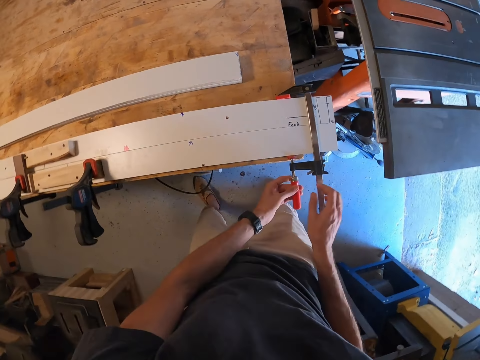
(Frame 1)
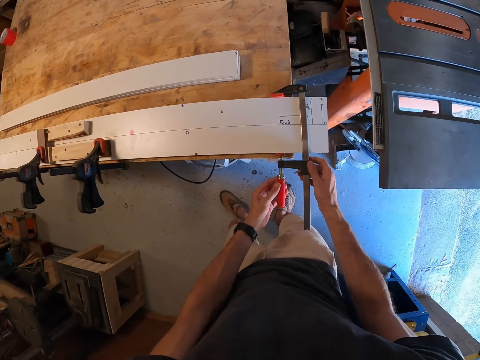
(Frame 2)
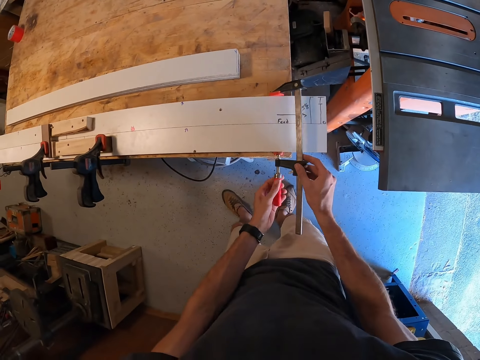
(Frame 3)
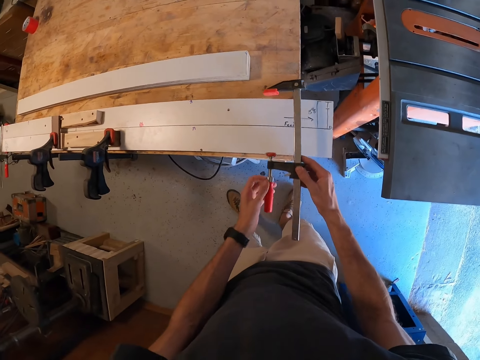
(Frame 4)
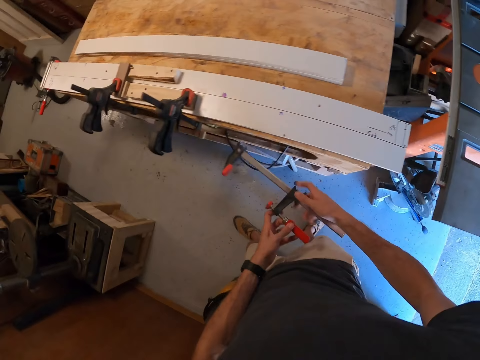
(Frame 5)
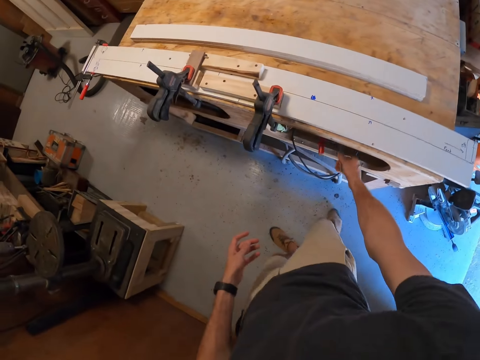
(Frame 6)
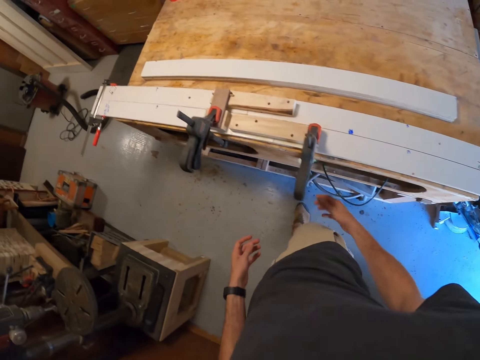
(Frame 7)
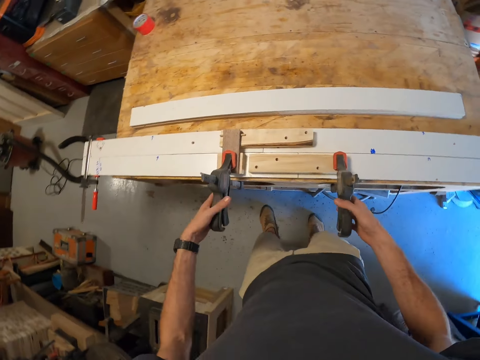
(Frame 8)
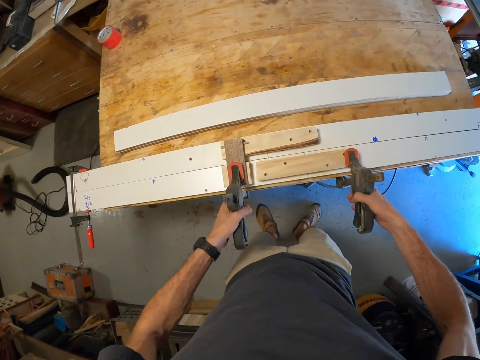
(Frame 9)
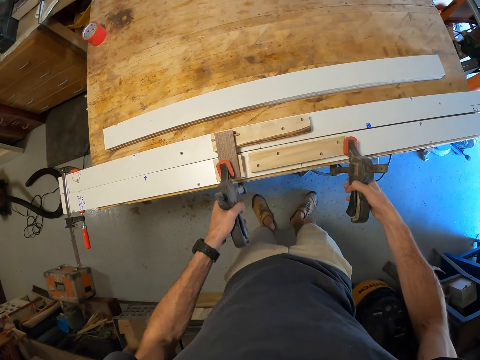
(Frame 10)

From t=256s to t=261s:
The camera wearer lifts the clamp. They remove the clamp. They throw the clamp under the table. They remove the clamps from the table.

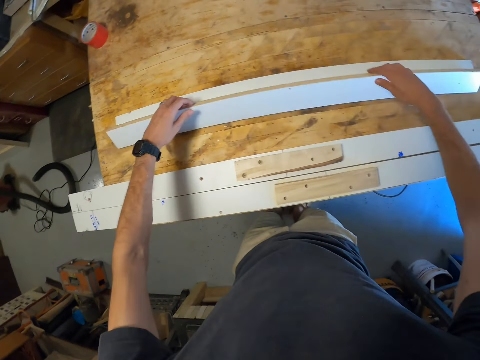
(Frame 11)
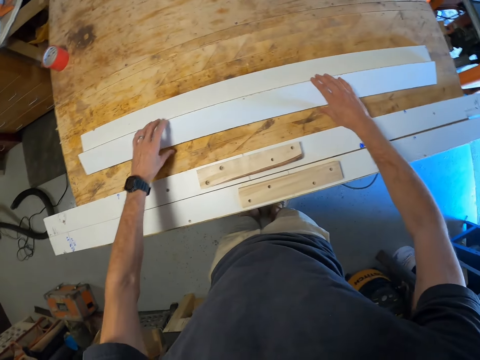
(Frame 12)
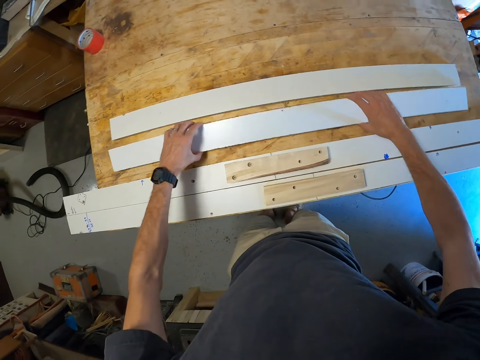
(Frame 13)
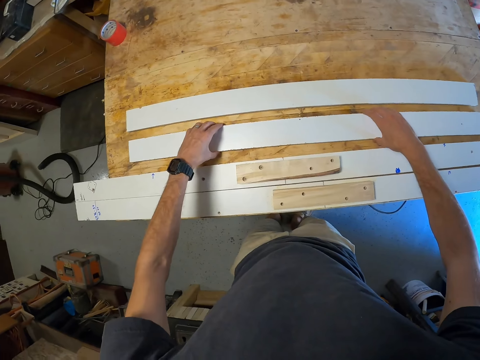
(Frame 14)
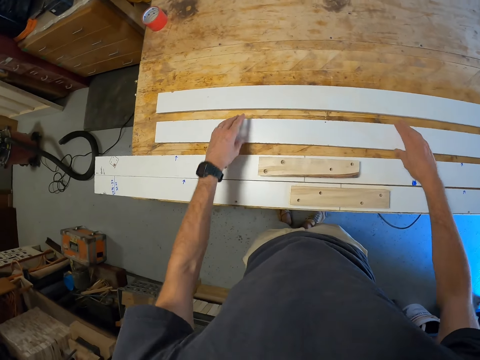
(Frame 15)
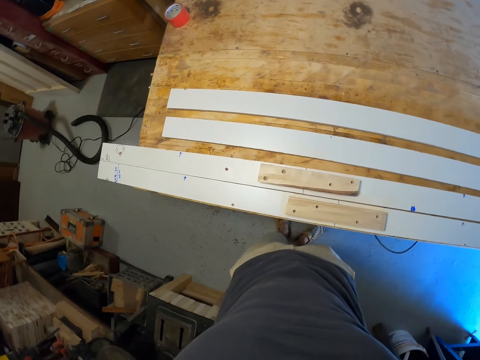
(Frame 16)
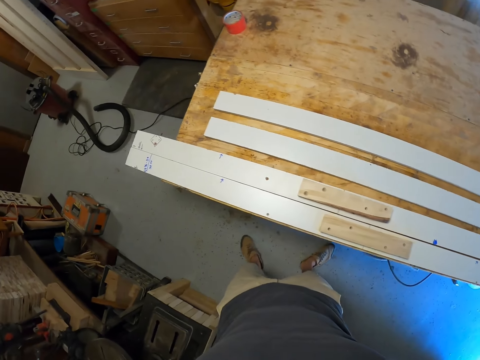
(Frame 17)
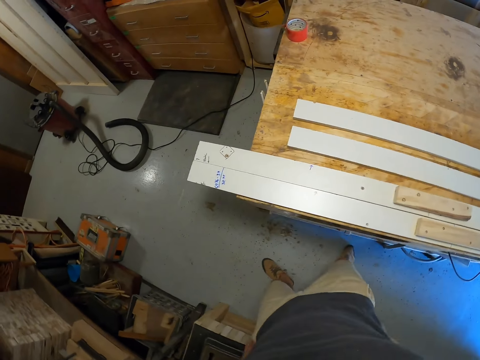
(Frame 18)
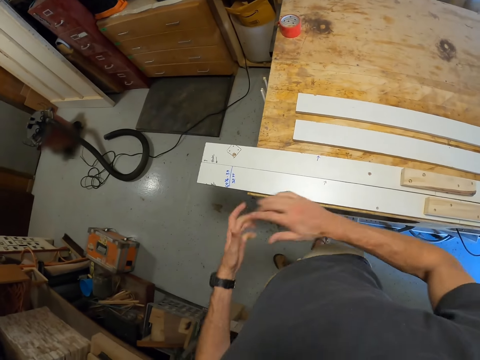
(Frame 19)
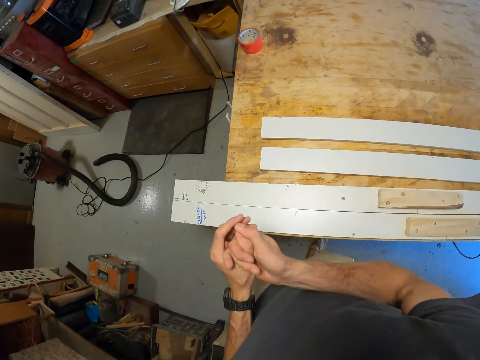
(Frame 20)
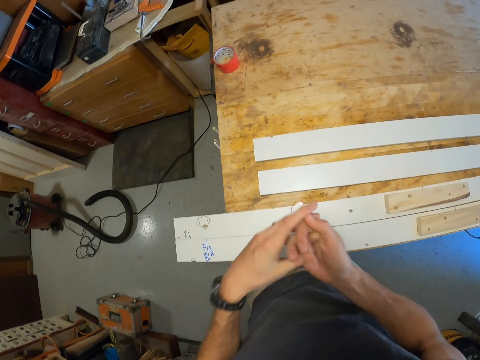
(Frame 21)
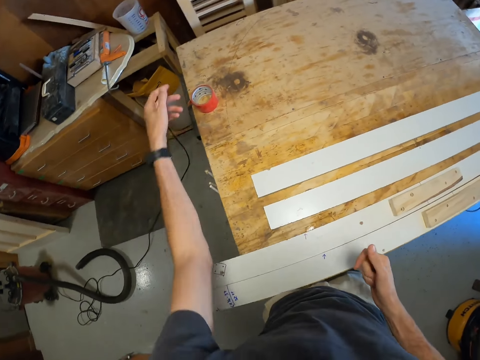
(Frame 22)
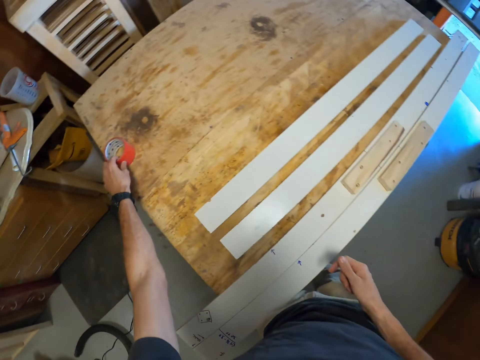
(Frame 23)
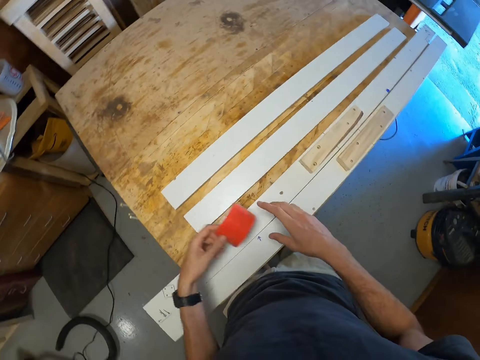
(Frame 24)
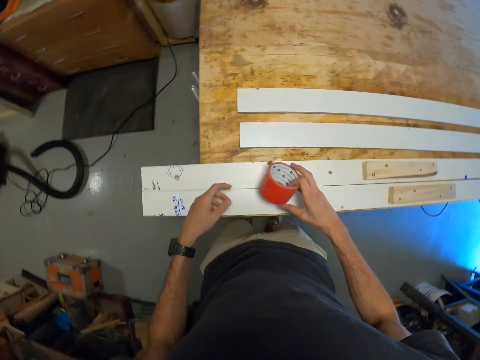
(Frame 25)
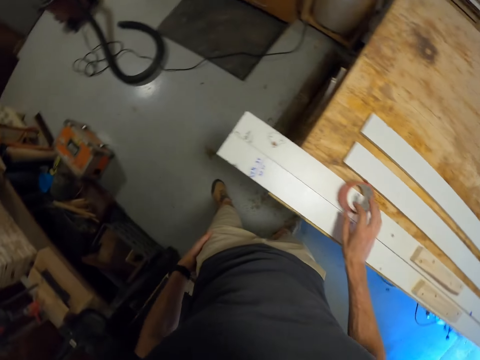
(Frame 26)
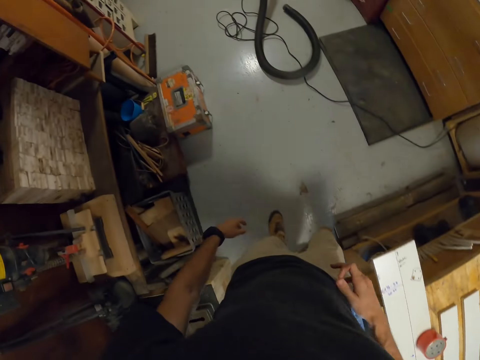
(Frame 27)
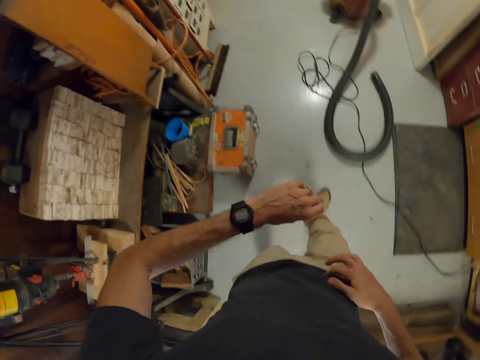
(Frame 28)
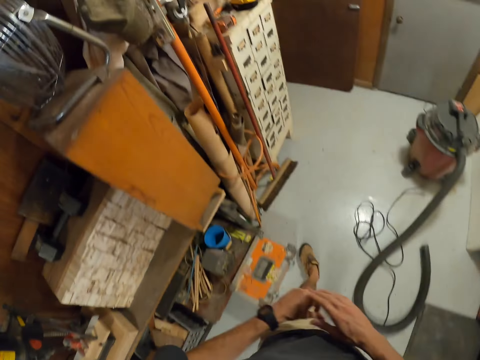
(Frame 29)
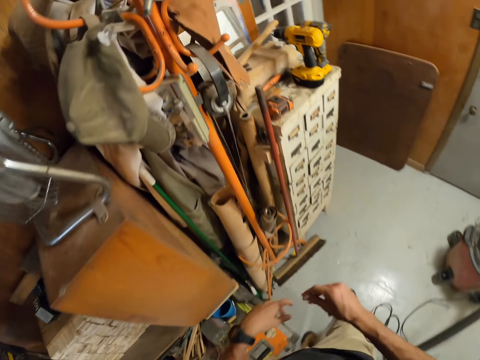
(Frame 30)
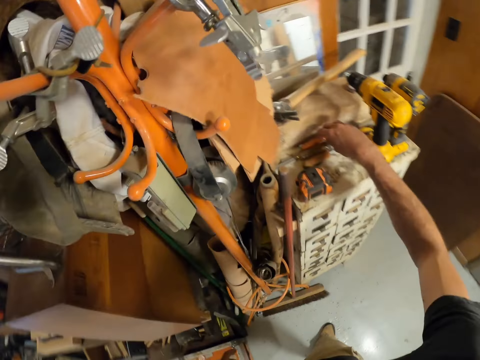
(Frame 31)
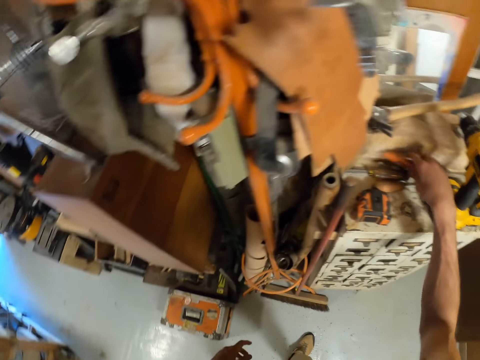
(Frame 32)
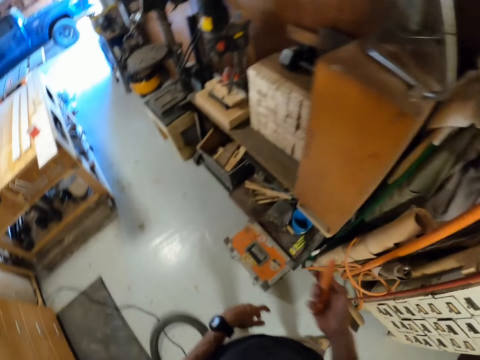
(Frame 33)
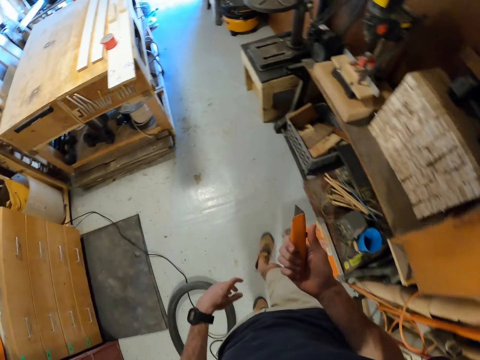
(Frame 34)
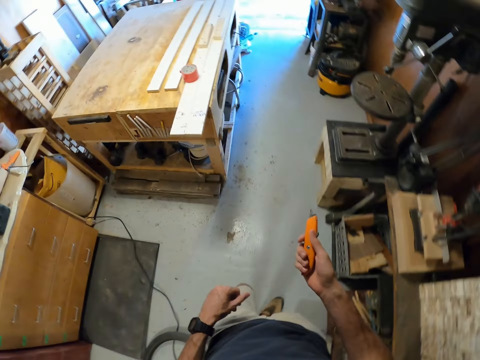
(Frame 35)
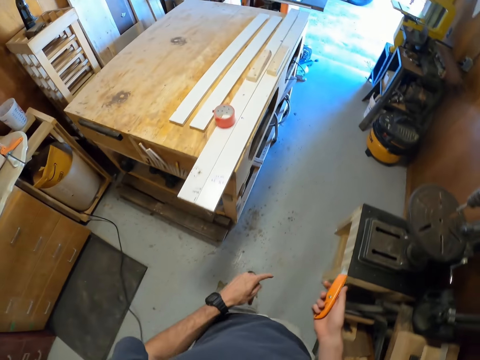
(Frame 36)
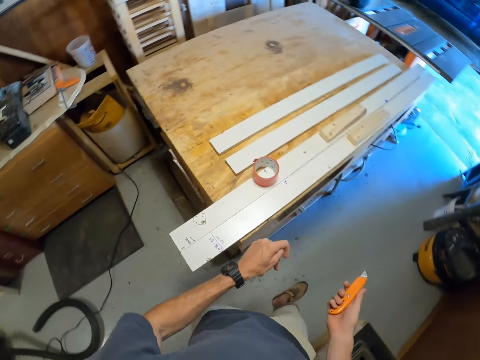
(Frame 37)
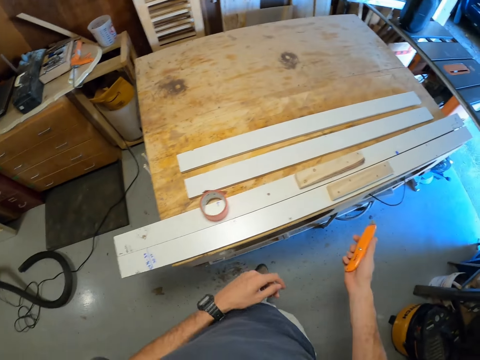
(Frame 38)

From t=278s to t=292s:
The camera wearer moves wood. He rubs his hands. He holds his hands together. He picks a sellotape. He transfers the sellotape to his right hand. He places the sellotape on a piece of wood. He looks at his watch. He touches the wristwatch. He walks round the workshop. He picks a blade cutter. He walks to the table.

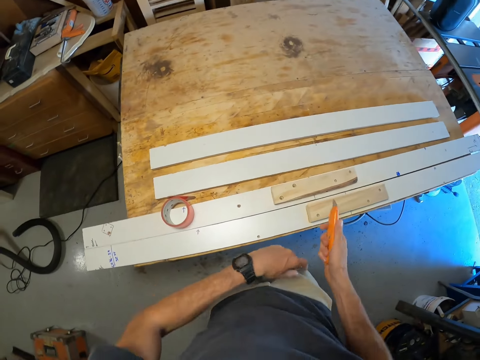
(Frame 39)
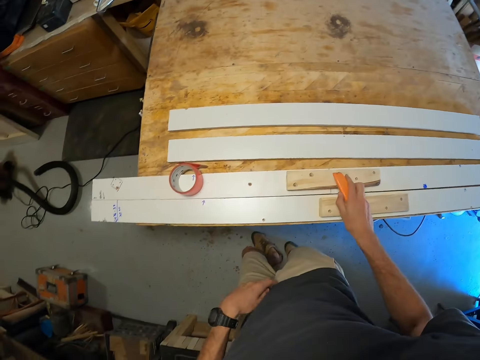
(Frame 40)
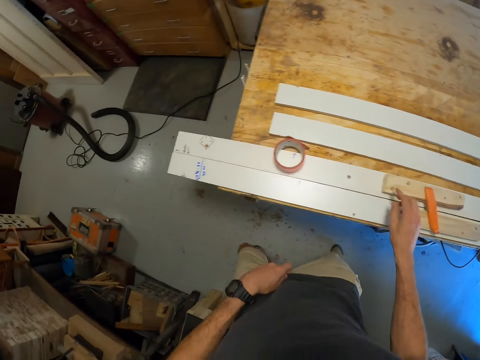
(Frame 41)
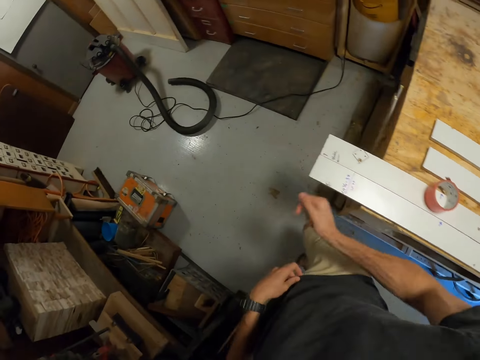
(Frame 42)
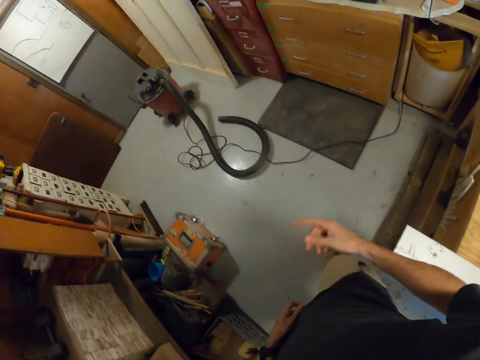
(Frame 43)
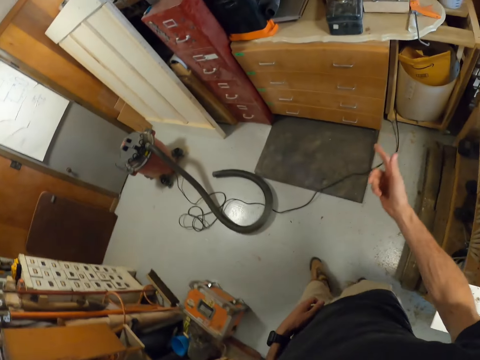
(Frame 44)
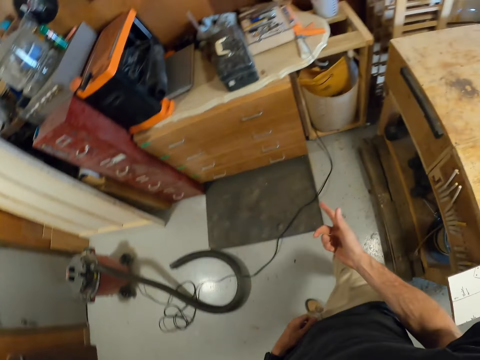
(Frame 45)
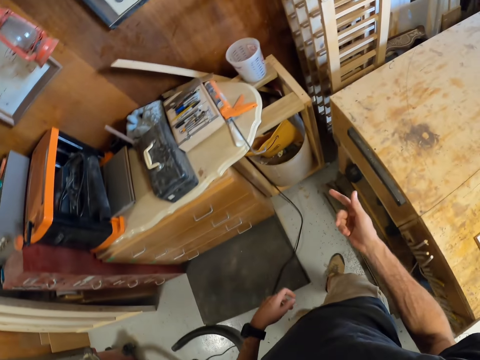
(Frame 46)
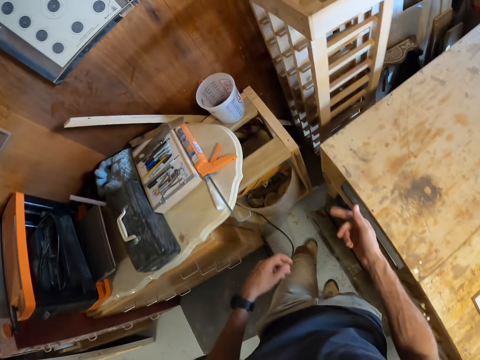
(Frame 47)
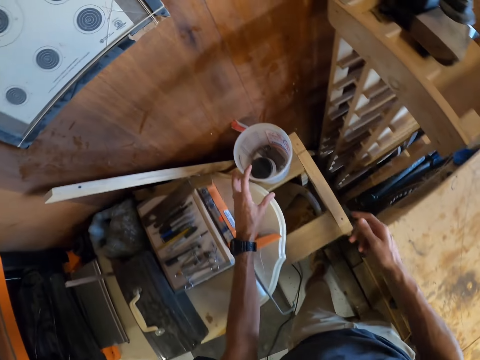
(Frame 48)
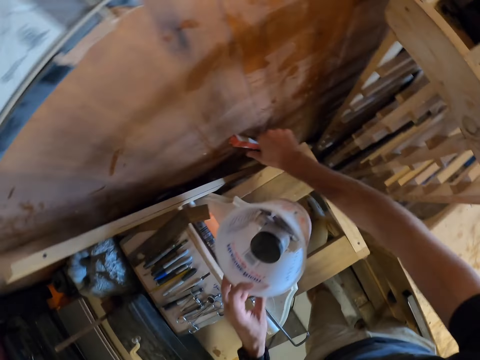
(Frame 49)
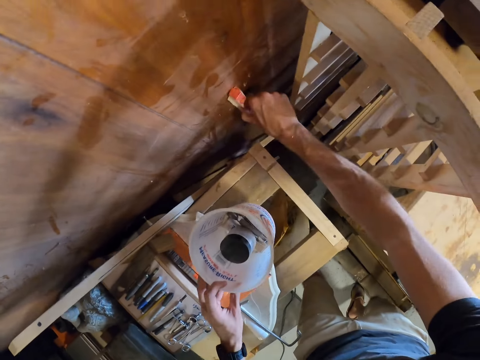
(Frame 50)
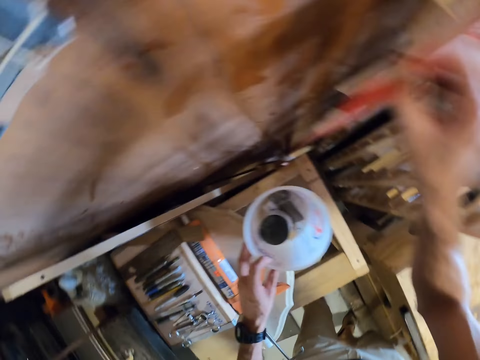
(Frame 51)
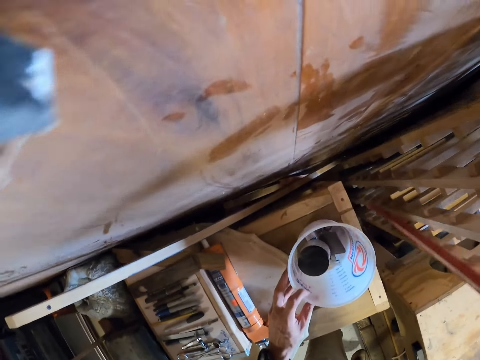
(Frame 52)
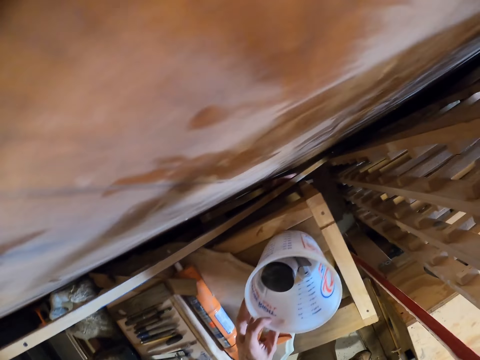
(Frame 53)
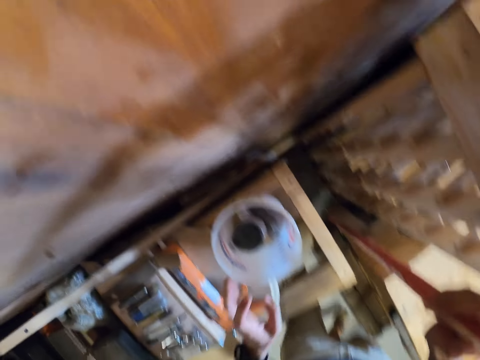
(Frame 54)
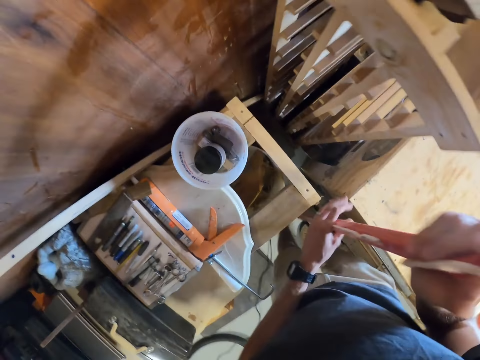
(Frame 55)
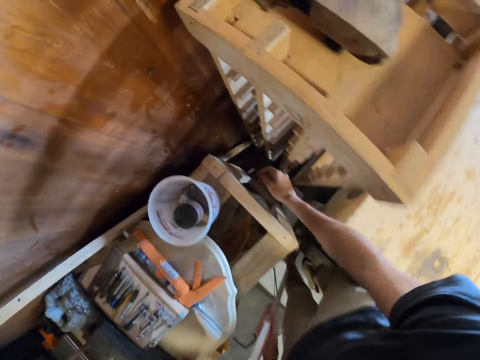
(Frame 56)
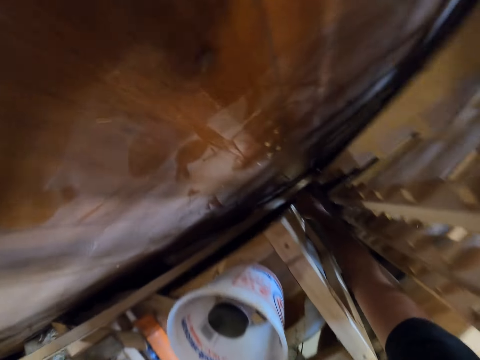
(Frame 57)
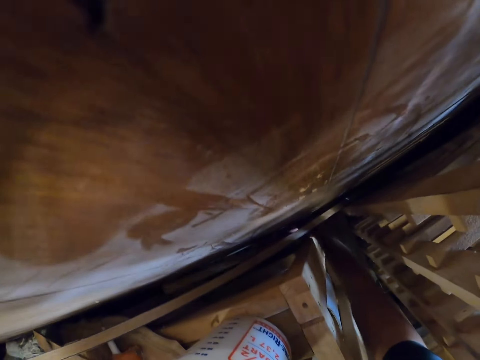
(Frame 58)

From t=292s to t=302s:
The camera wearer places a blade cutter on pieces of wood. They walk round the table. They lift a plastic container or tin. They pick up a small piece of wood. They pass the wood to the left hand. They pick up another piece of wood.
